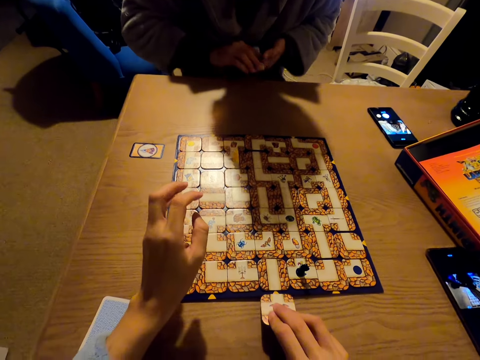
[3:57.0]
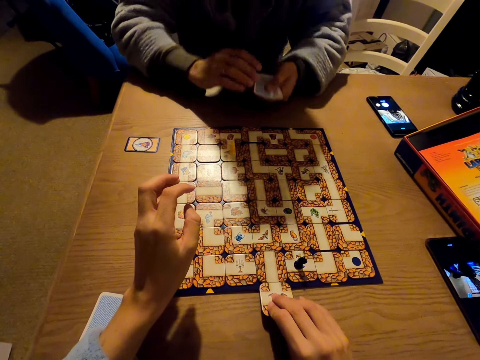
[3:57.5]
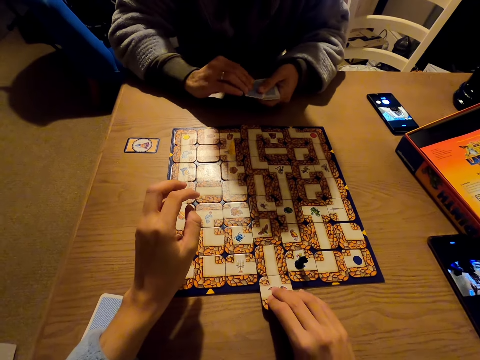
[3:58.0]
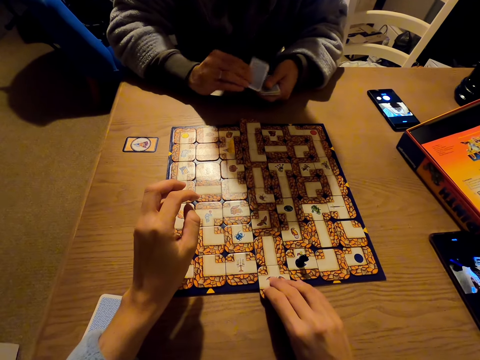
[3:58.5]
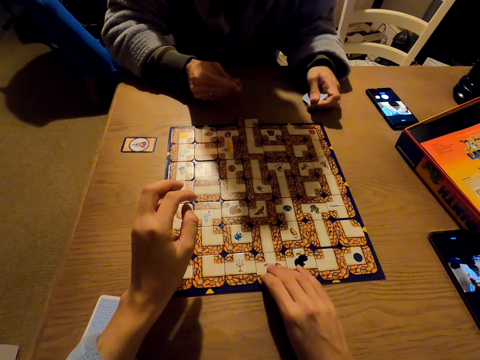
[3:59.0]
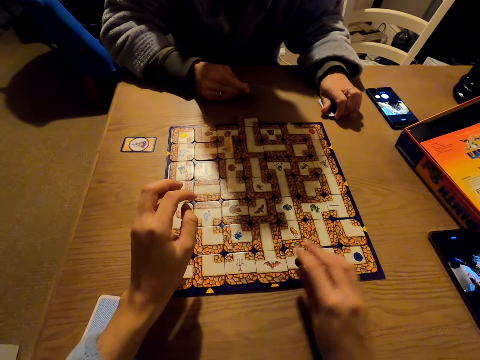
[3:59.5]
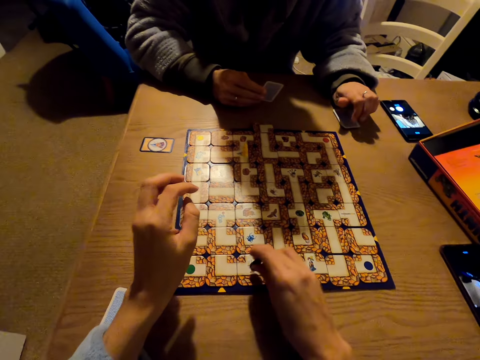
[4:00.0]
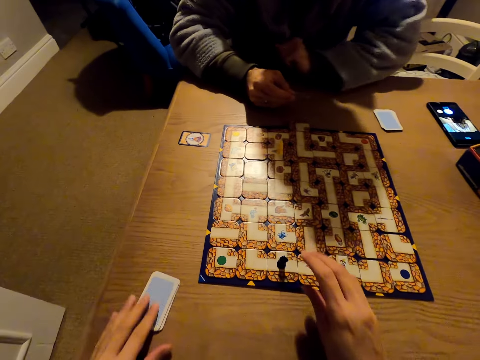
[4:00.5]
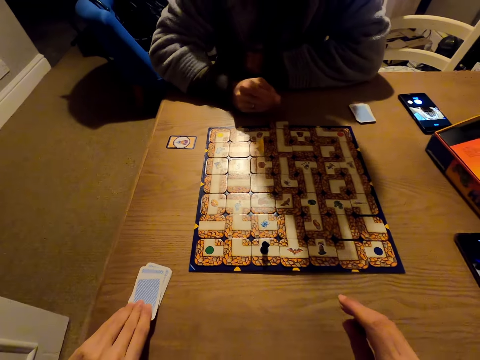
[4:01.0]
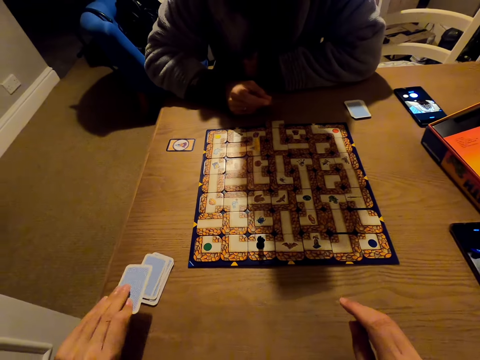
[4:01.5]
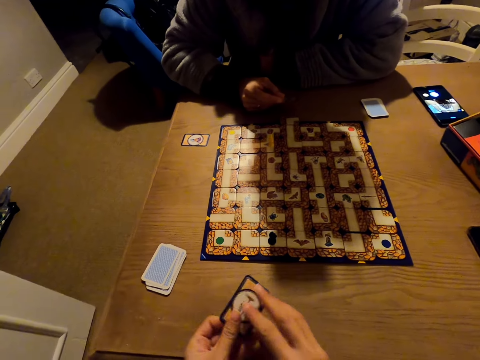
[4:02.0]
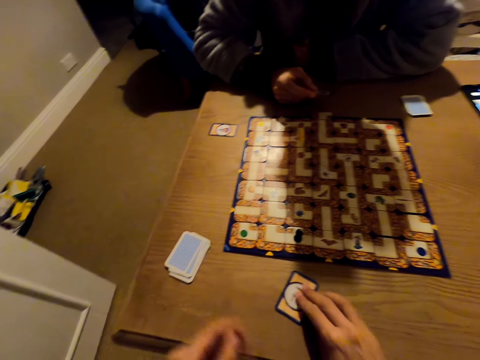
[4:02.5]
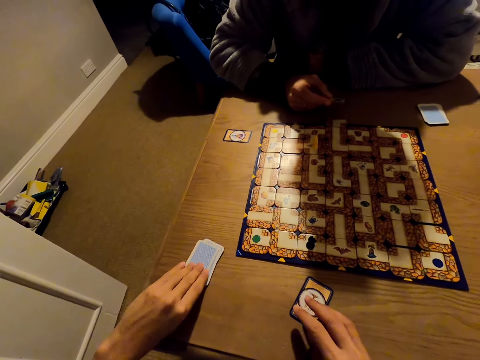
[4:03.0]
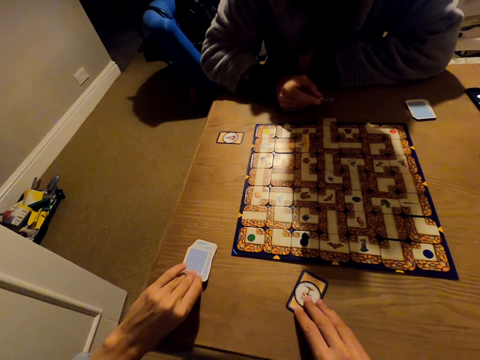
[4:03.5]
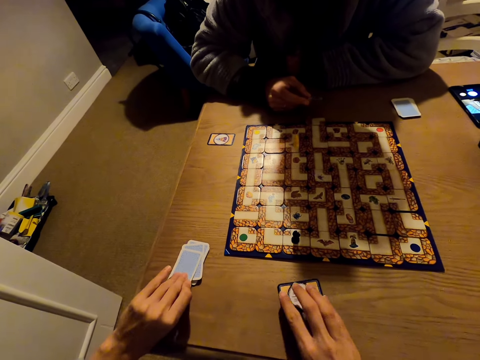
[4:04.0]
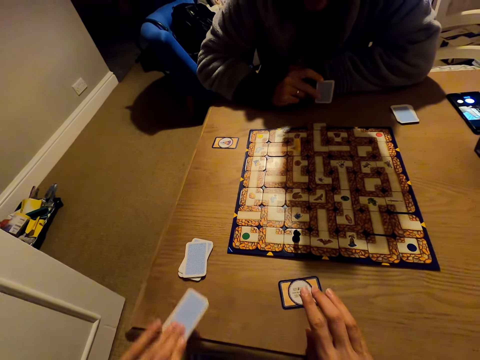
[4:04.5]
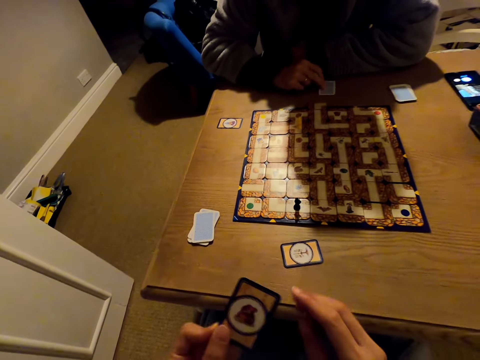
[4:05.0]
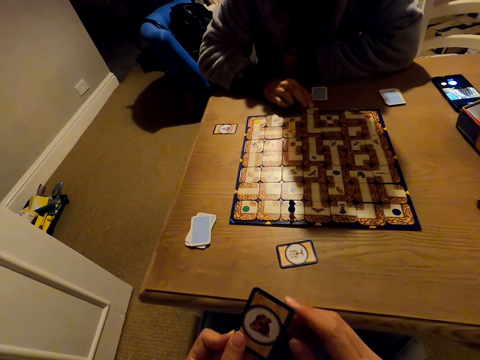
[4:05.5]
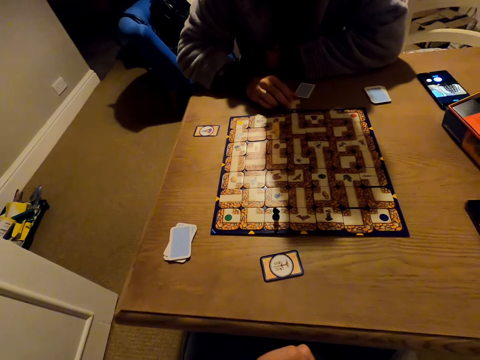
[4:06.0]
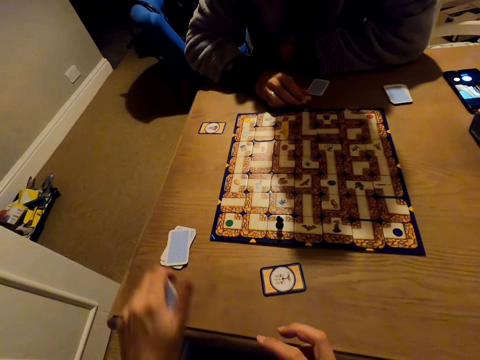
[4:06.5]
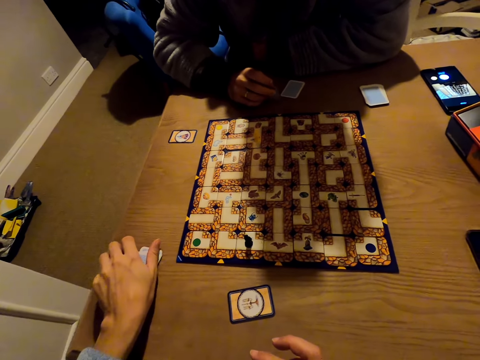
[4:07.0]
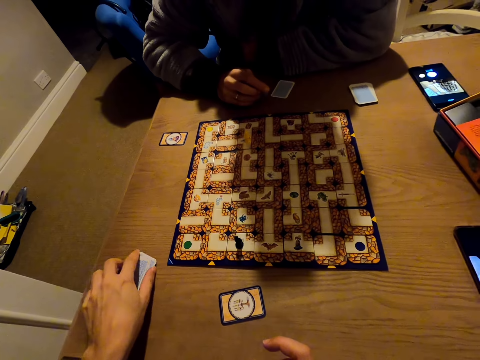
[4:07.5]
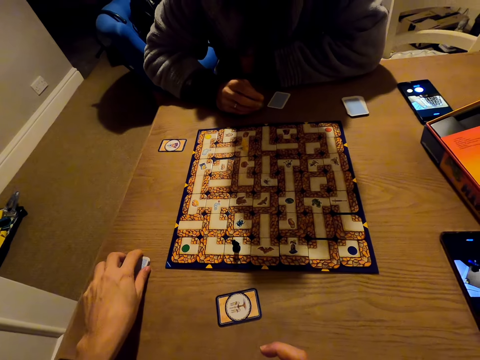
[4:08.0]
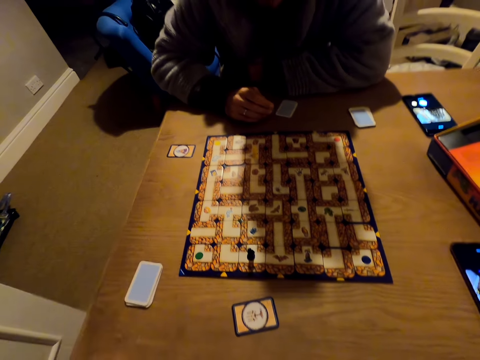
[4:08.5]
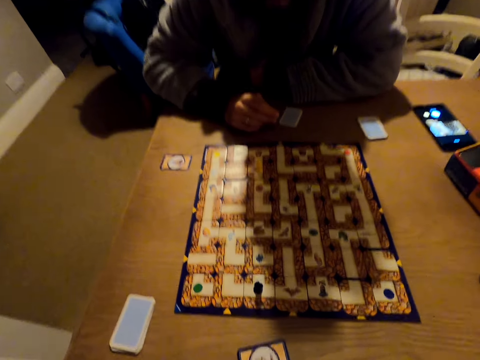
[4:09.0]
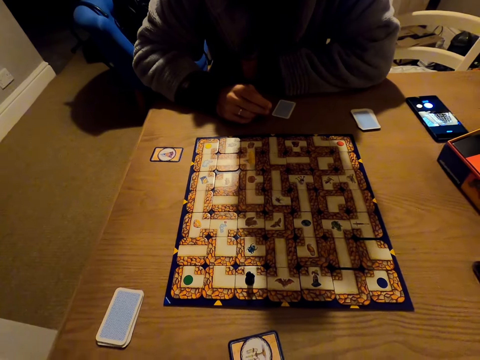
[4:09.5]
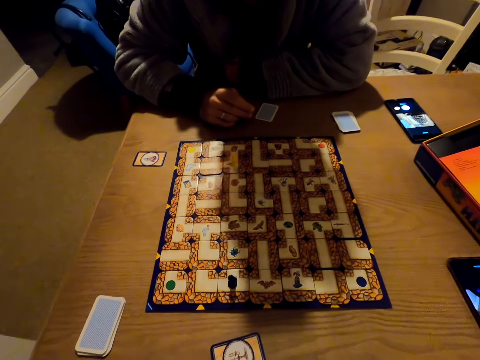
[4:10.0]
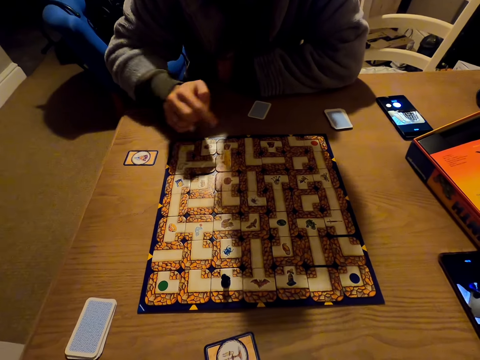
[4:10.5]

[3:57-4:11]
A man picks the cards. The camera wearer picks the card. They play the labyrinth board game. They look at the card. They slide the card. They put down the cards. They pick the card. They look at the card. They put down the cards. They pick the card. They look at the card. They arrange the cards.

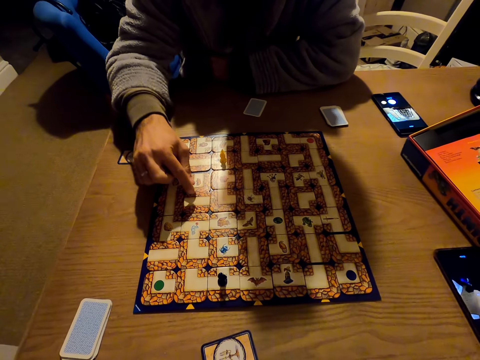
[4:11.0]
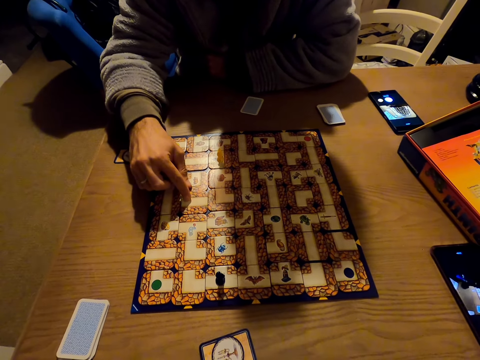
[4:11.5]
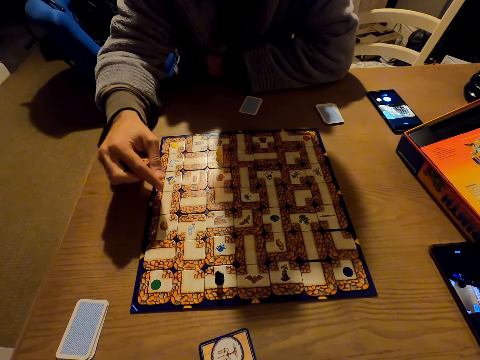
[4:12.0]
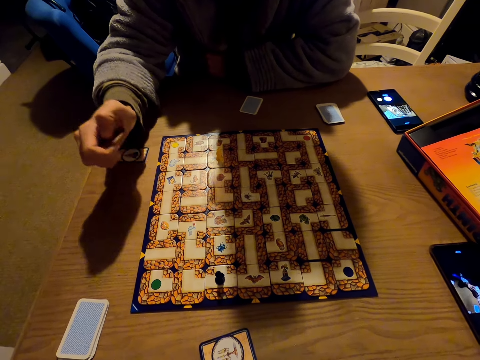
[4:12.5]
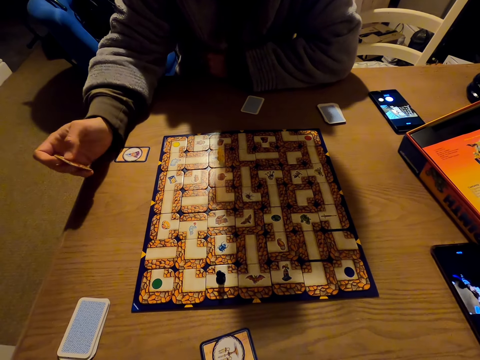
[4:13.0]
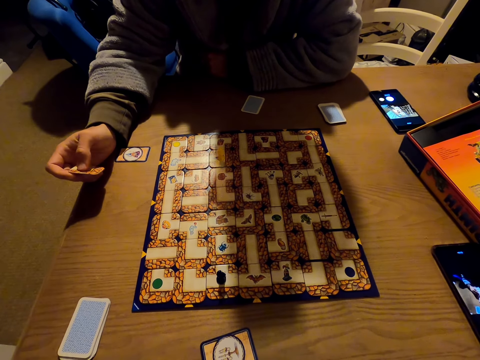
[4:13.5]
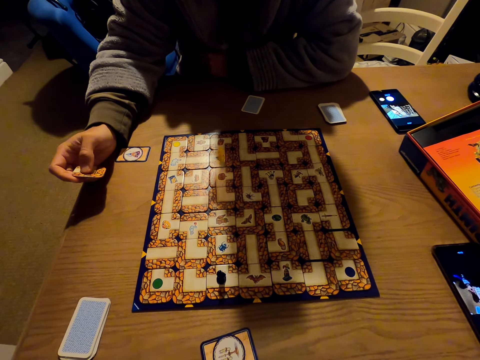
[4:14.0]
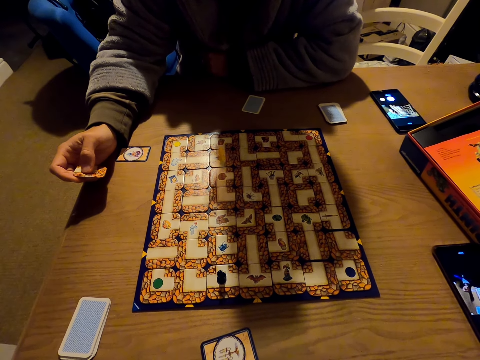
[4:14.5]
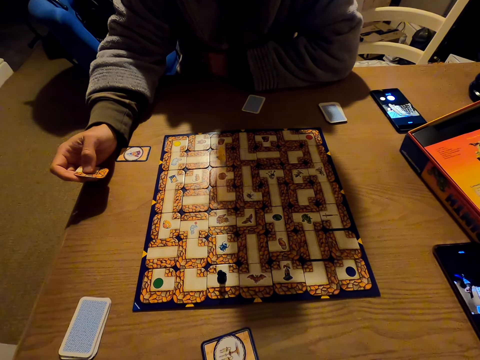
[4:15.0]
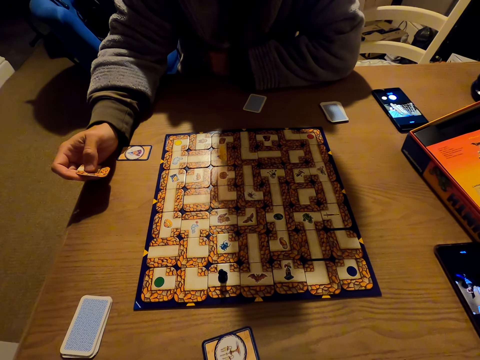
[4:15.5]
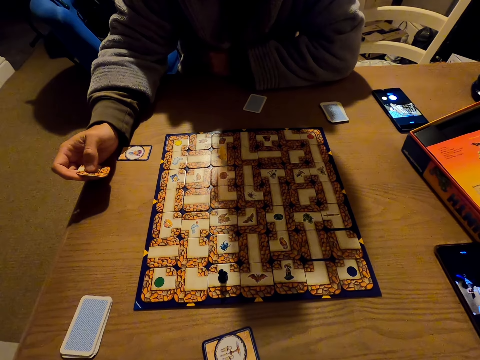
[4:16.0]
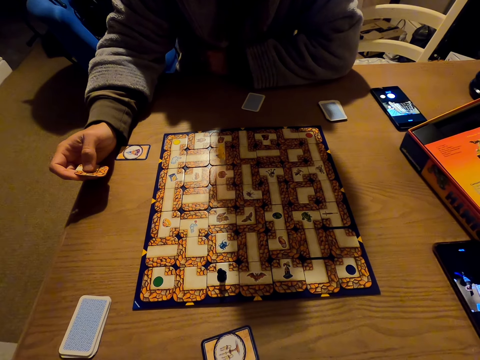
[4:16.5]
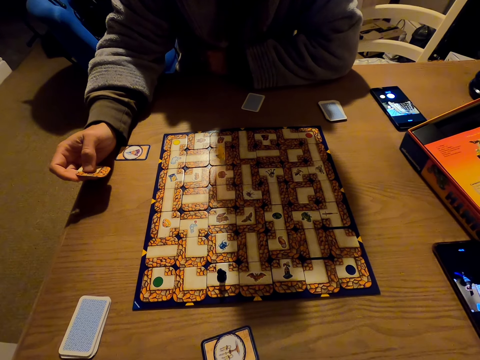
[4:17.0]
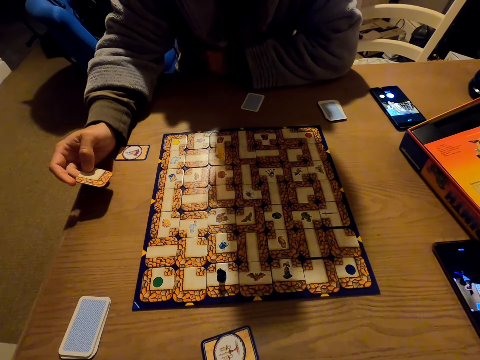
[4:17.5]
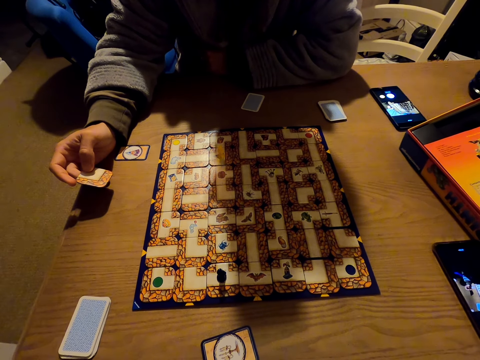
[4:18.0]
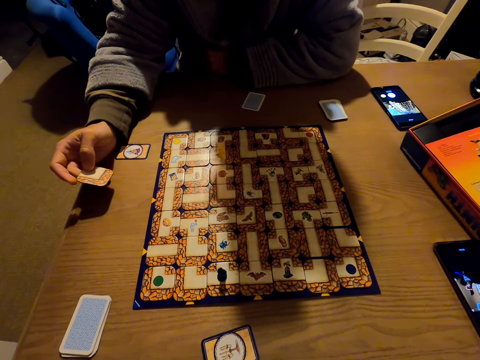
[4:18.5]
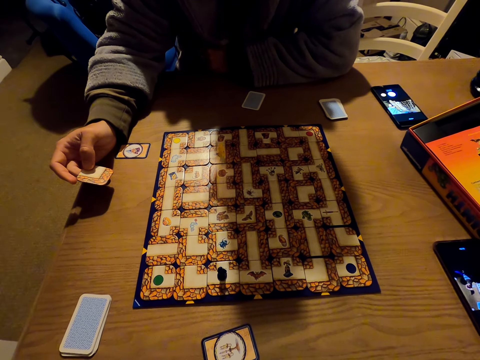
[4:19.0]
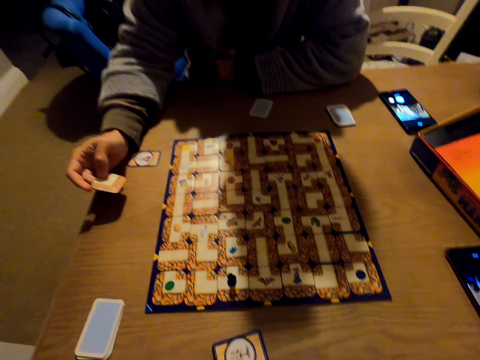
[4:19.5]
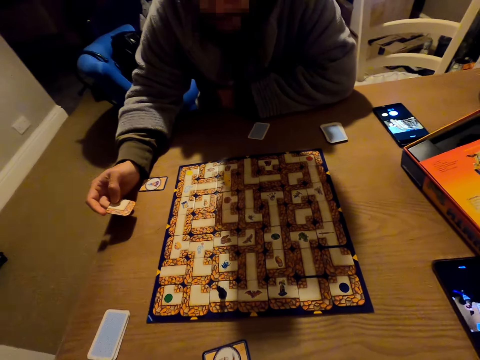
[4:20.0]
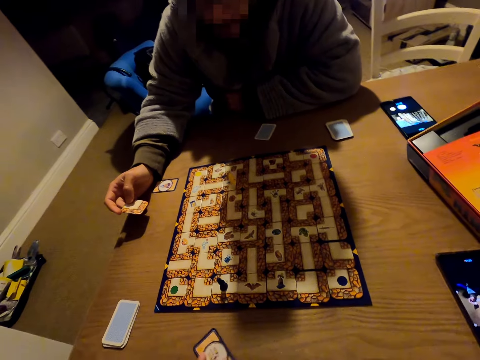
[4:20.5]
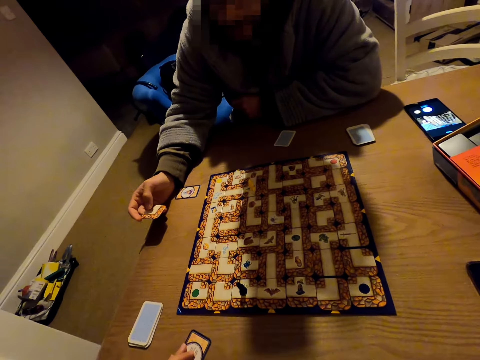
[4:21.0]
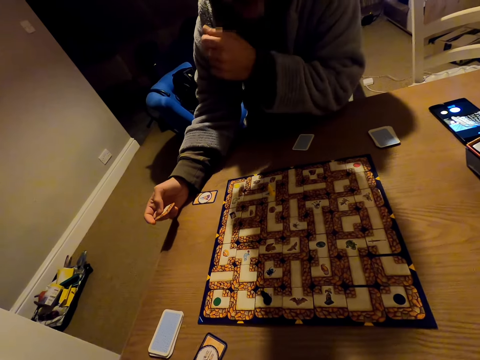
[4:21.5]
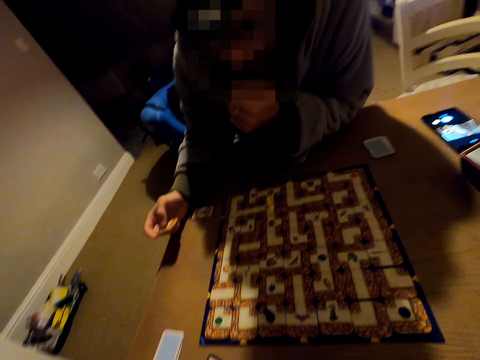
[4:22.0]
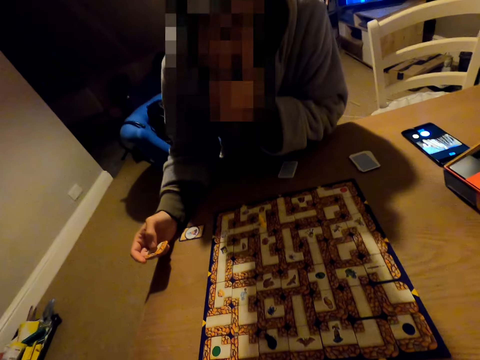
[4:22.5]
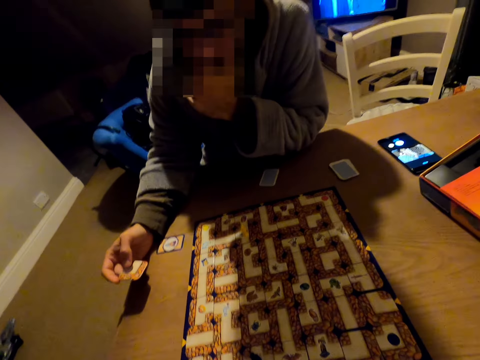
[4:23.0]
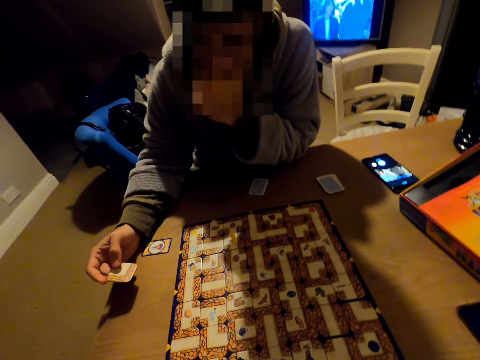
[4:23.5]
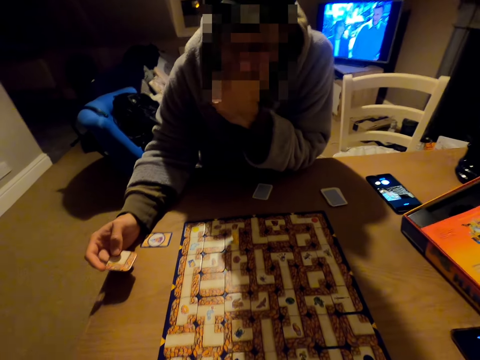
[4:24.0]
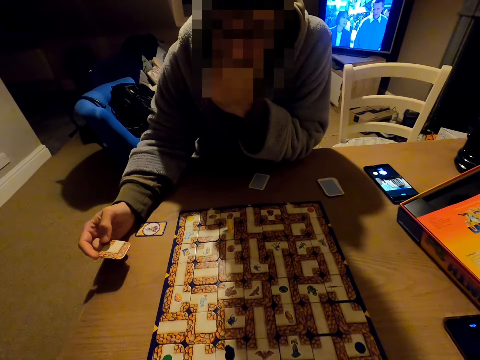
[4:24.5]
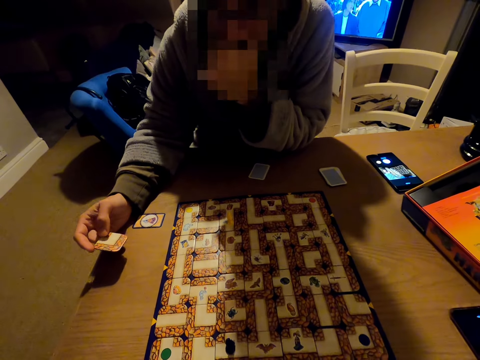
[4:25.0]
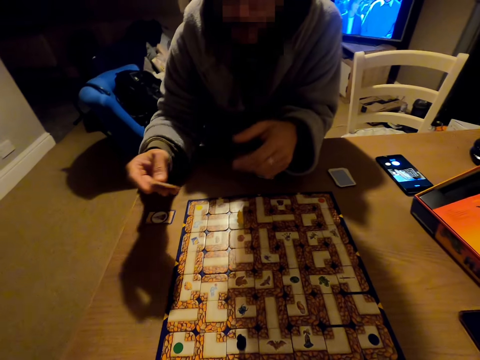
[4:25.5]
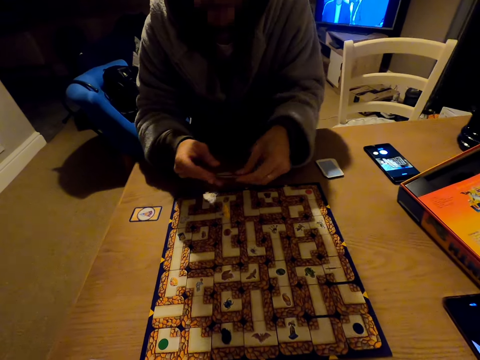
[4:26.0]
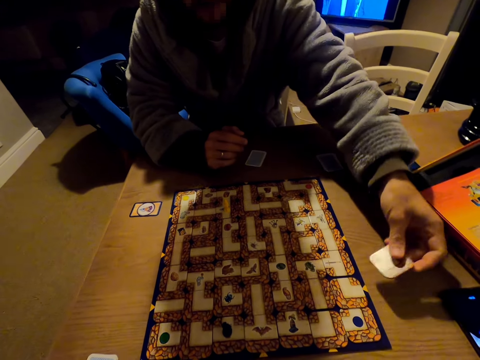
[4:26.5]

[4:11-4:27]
A man touches the labyrinth board game. The camera wearer looks at the labyrinth board game. They talk to the man.
